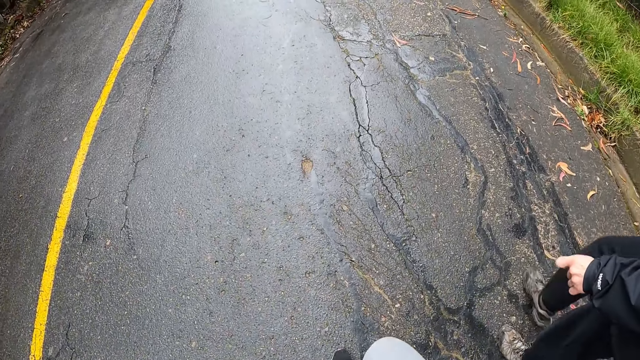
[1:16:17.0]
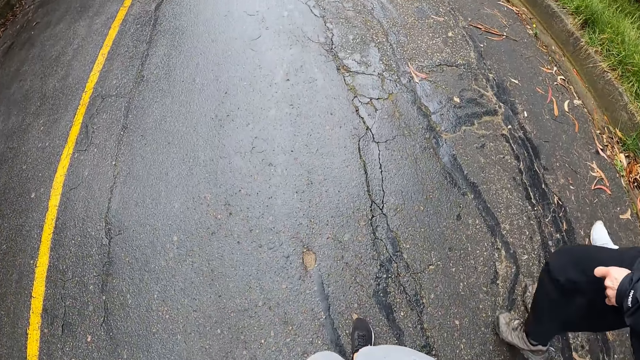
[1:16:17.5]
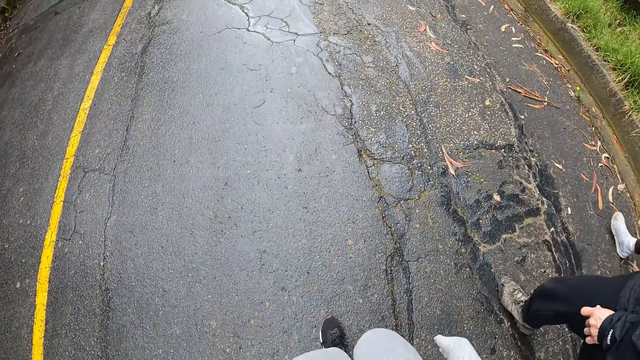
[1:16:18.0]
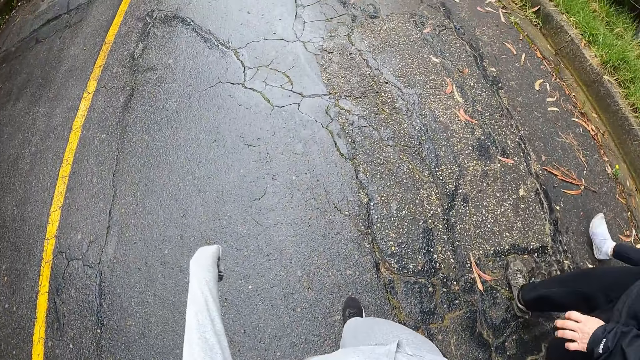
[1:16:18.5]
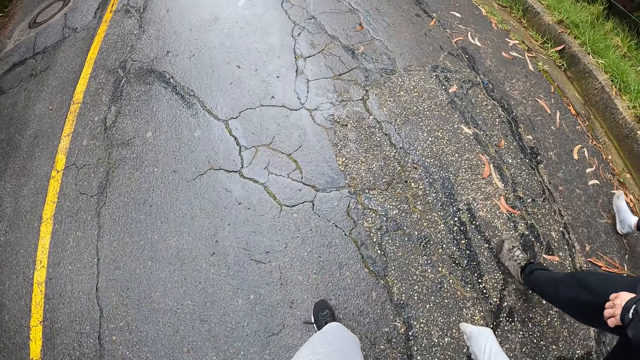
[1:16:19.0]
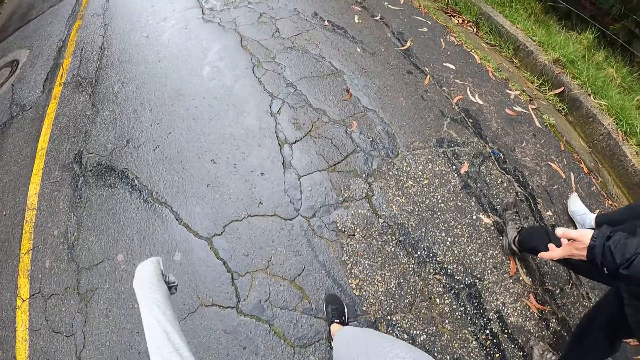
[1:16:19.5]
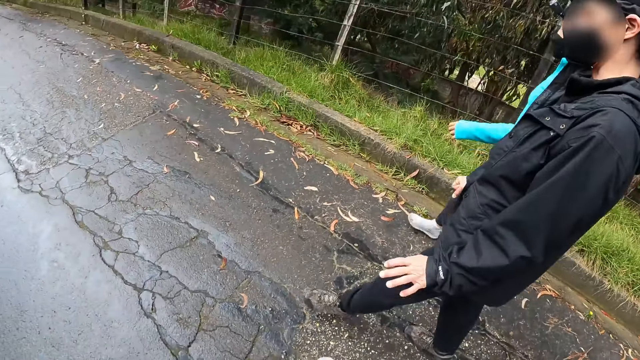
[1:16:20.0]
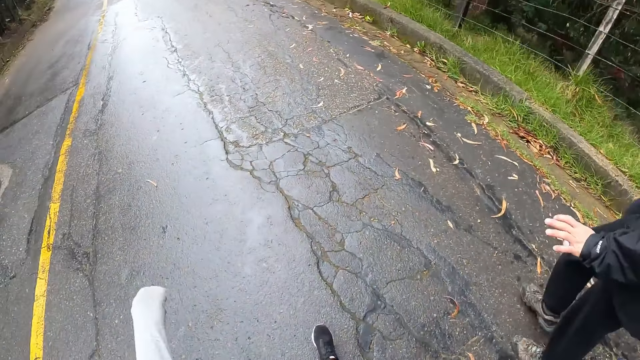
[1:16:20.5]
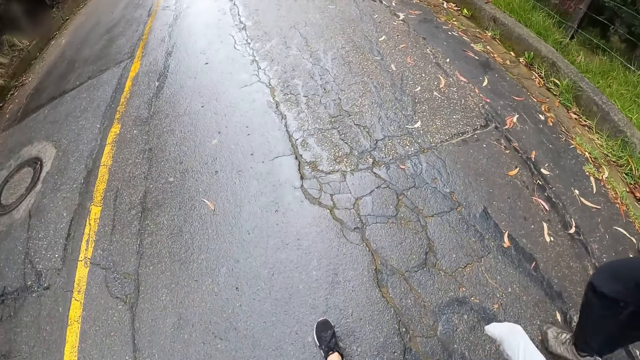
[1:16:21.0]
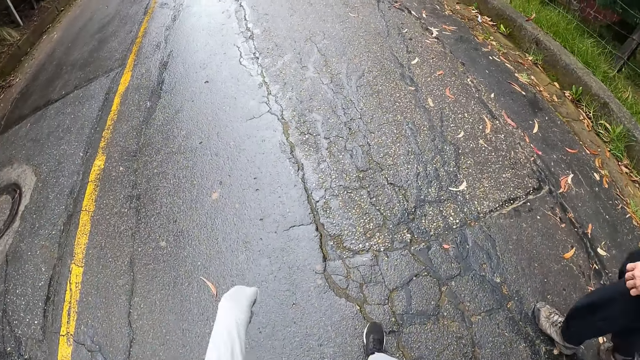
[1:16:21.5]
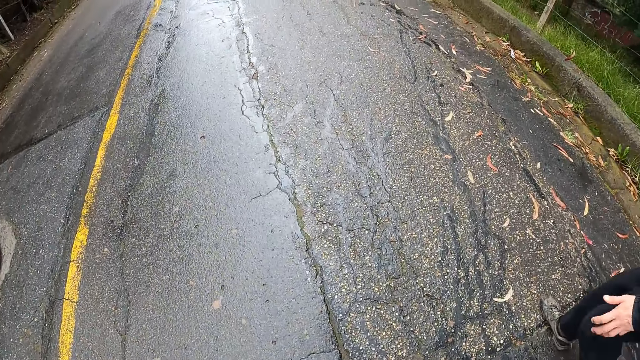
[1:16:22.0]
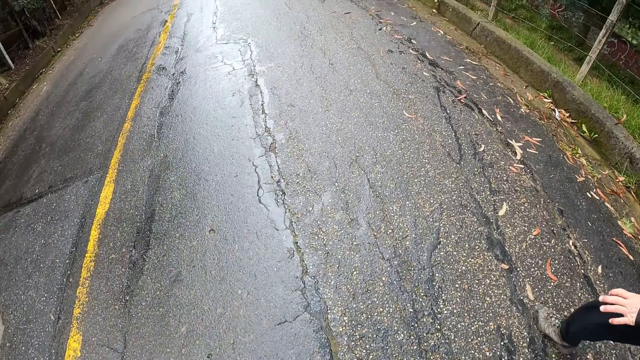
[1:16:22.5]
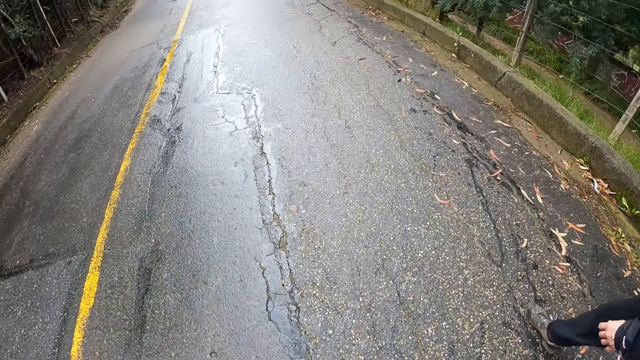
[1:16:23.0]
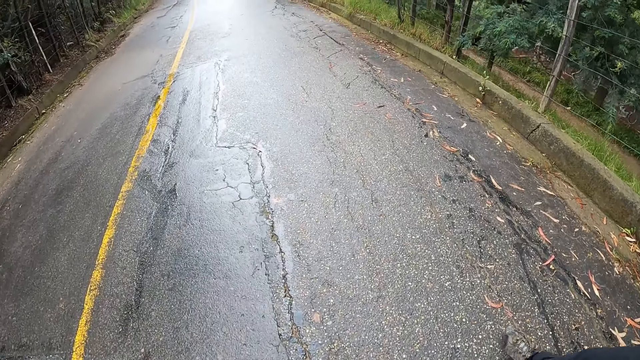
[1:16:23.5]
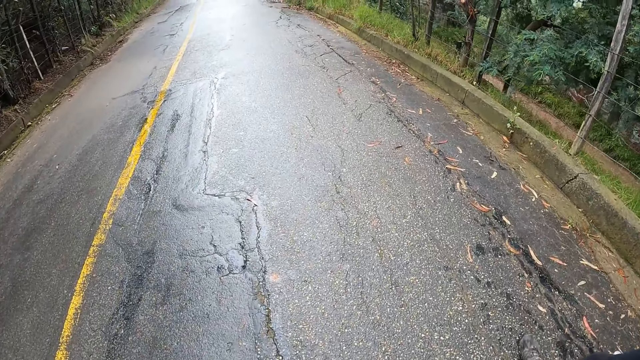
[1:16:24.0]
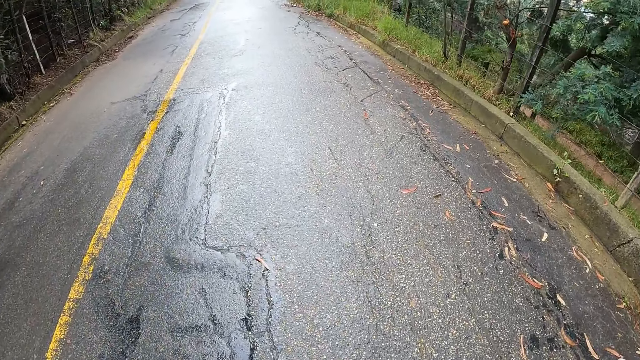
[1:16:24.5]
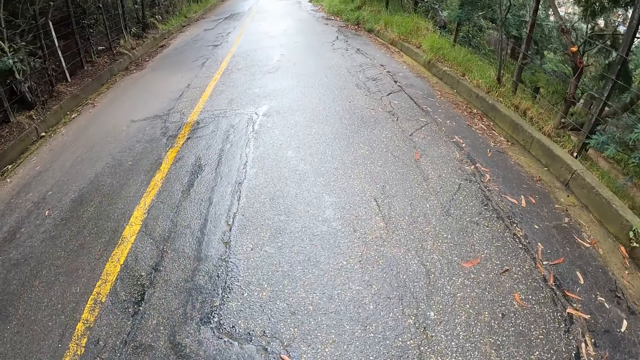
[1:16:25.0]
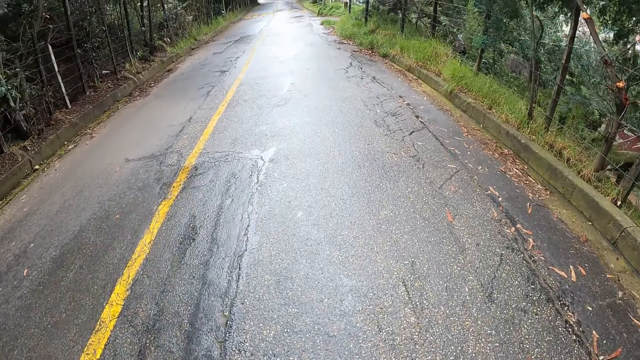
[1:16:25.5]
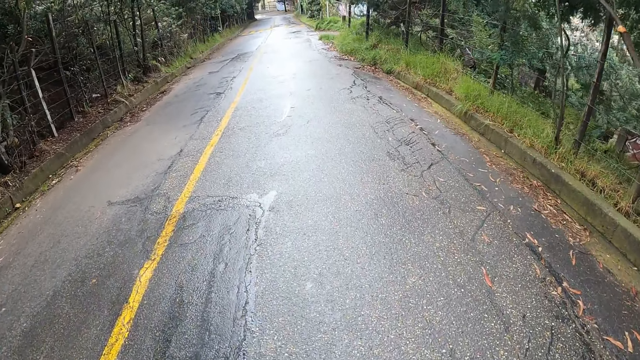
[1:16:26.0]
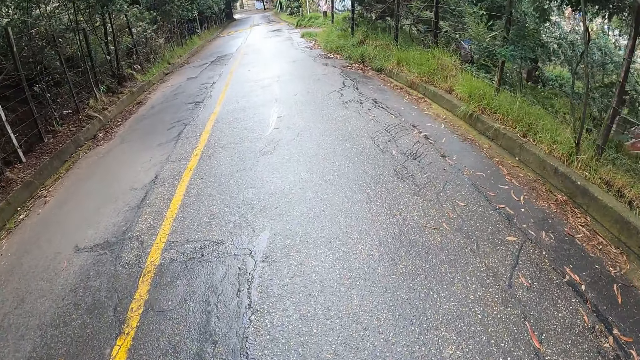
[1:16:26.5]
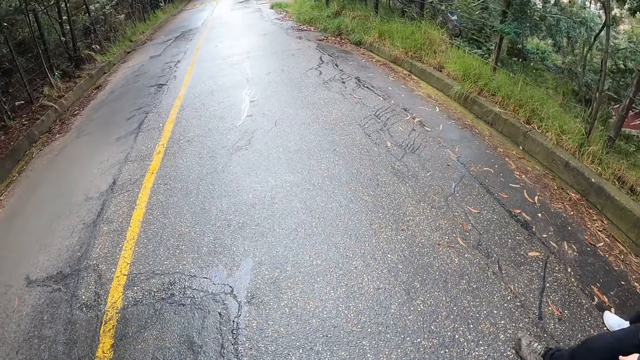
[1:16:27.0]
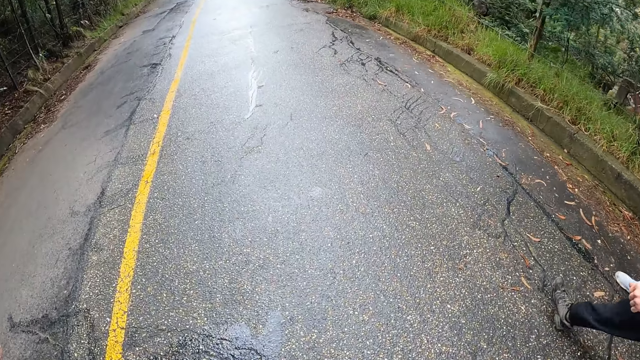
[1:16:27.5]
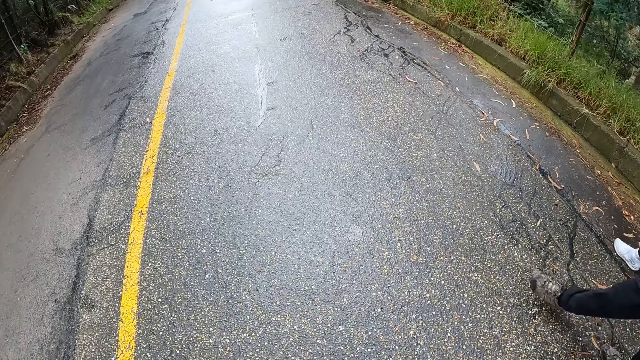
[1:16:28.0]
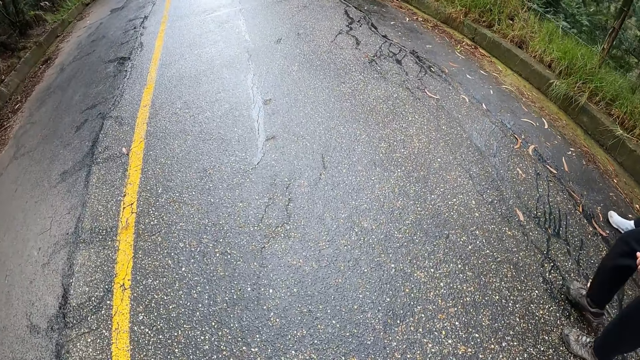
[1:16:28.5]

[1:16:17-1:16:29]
A person talks to a lady and the camera wearer with hand signs. The camera wearer walks on the road with the person and the lady.

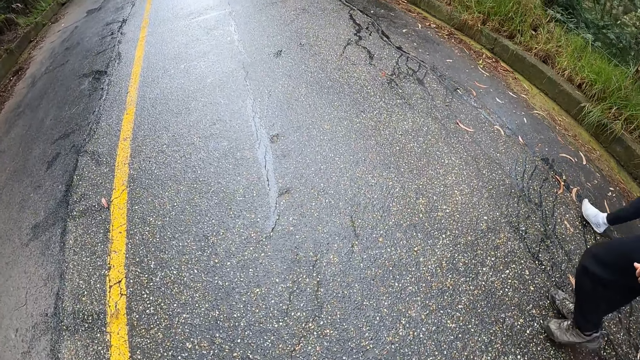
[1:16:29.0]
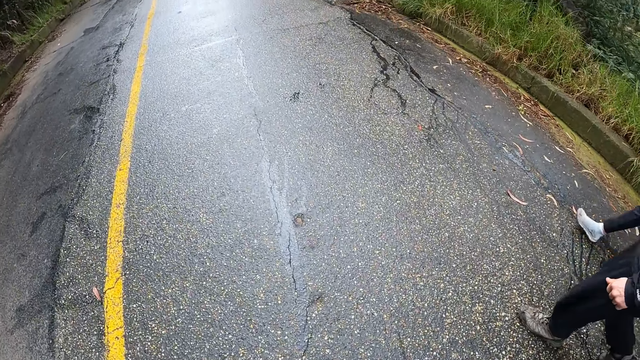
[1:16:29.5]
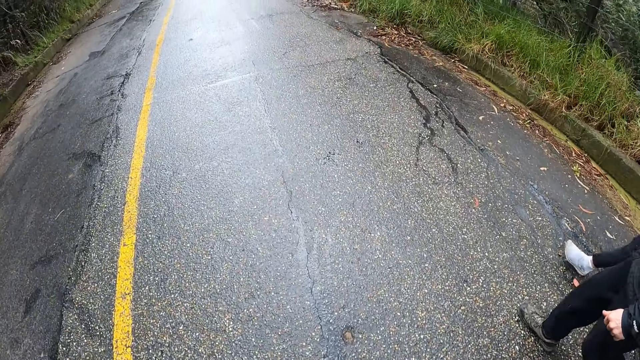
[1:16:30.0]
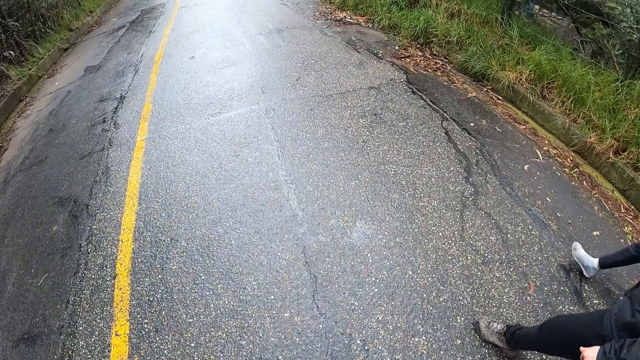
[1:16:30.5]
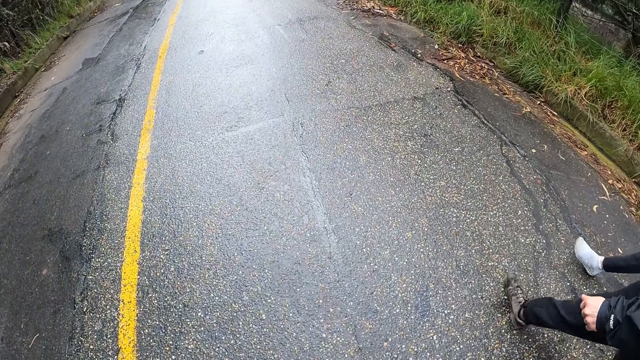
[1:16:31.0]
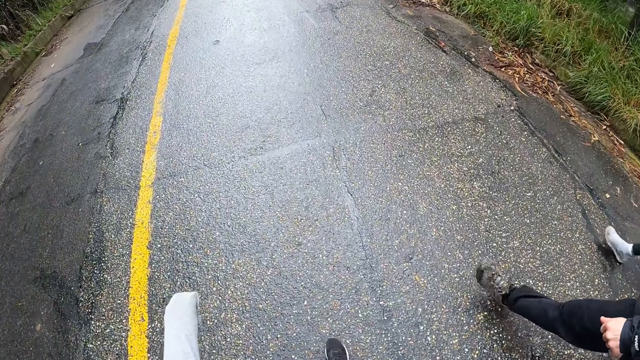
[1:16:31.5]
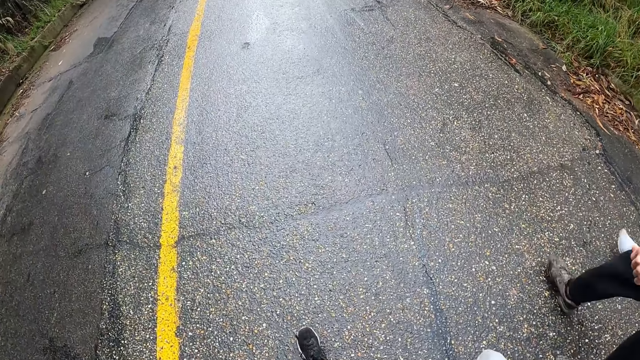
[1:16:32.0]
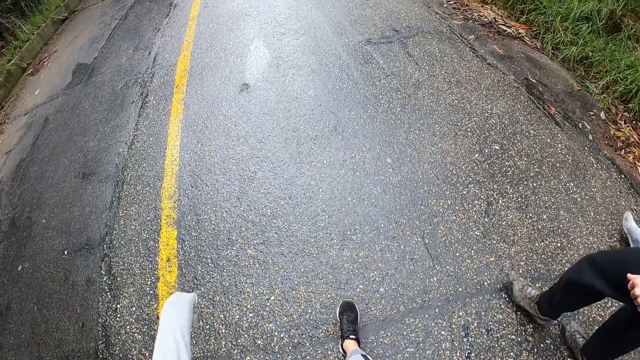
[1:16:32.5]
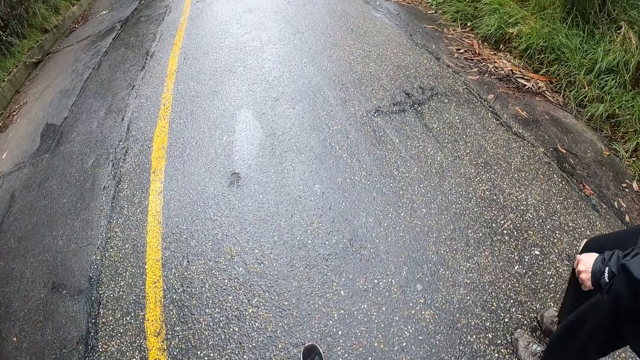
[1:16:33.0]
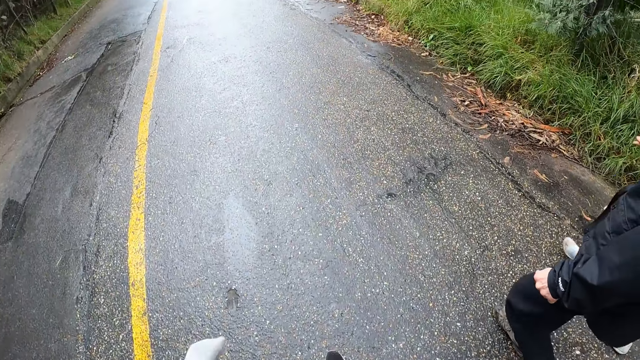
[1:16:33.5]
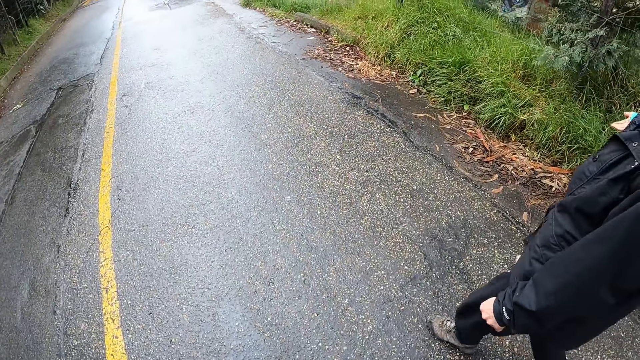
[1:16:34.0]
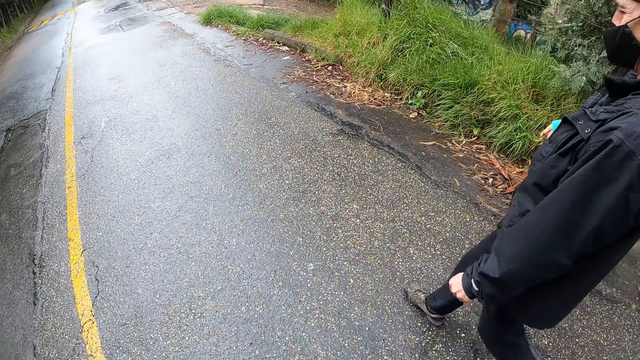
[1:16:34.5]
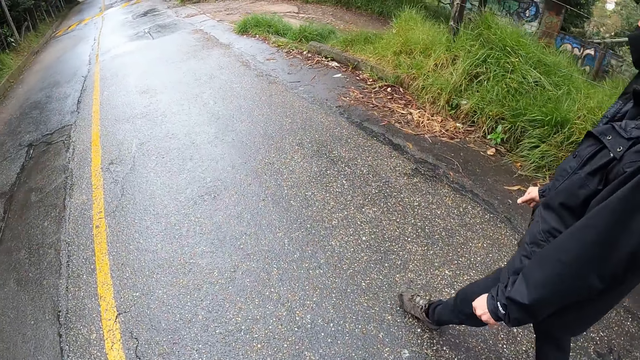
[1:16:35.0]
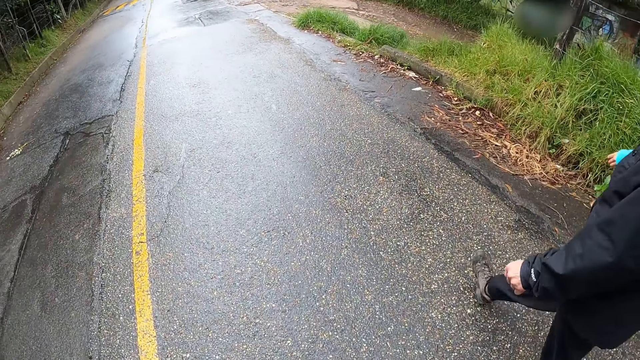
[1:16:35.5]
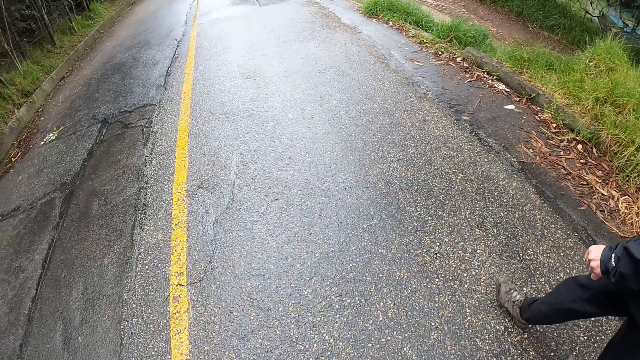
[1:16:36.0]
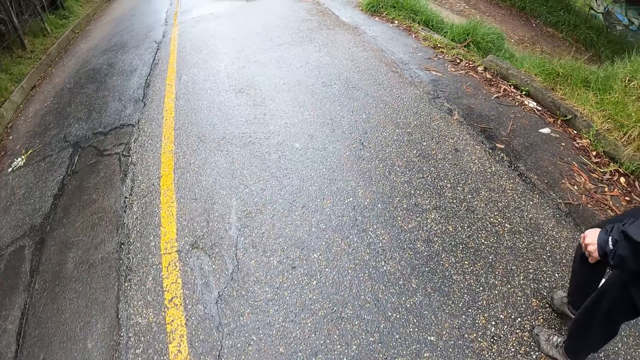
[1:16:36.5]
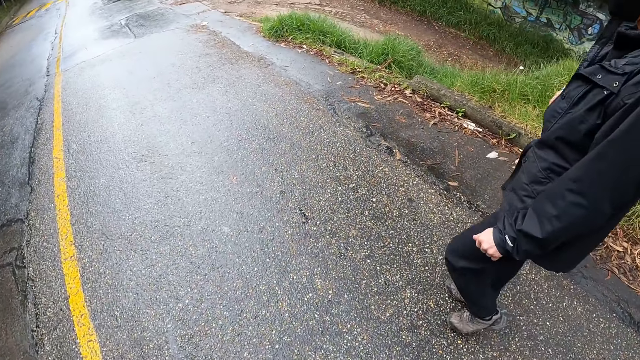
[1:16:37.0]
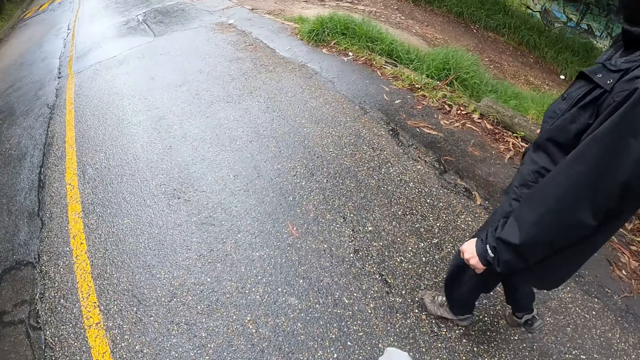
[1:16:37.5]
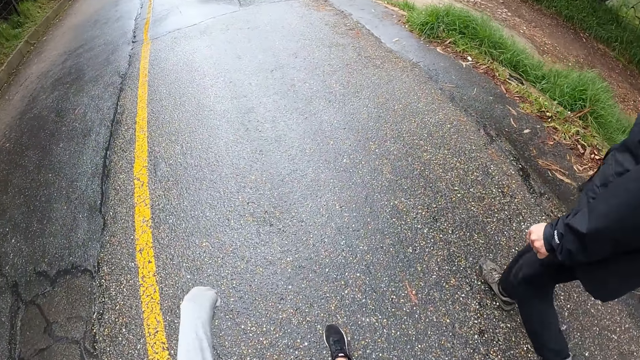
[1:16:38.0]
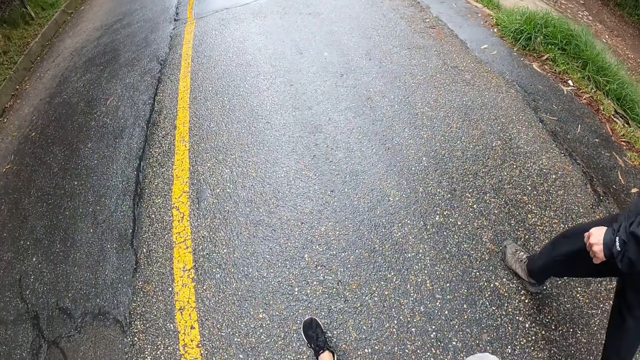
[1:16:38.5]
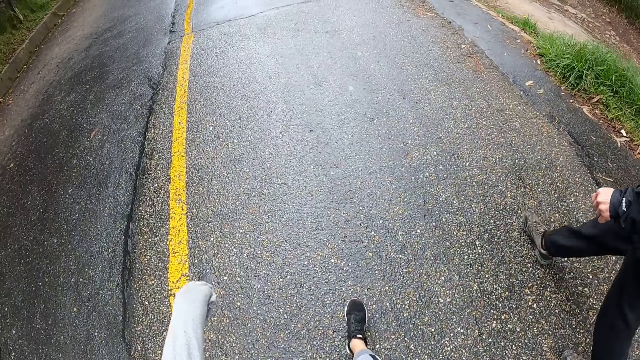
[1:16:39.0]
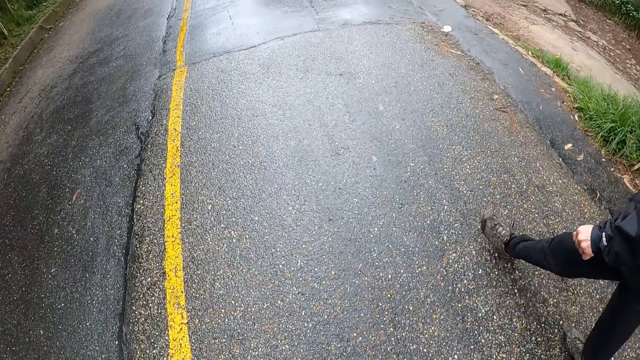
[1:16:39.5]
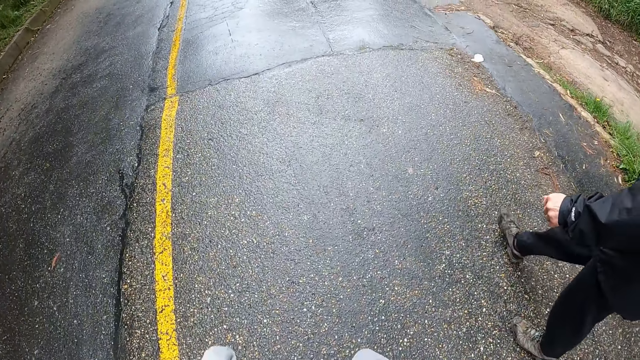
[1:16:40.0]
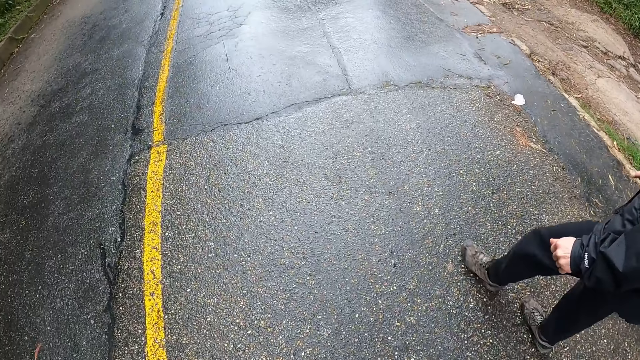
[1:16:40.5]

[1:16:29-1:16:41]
A lady talks to the camera wearer and a person with hand signs. The camera wearer walks on the road with the person and the lady.
